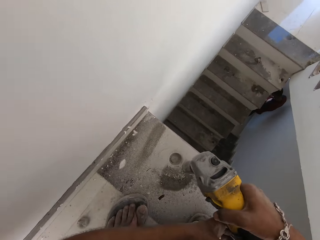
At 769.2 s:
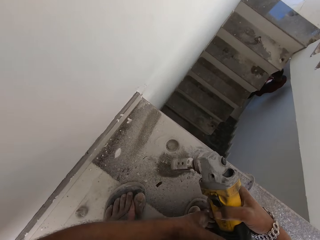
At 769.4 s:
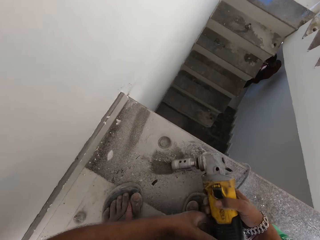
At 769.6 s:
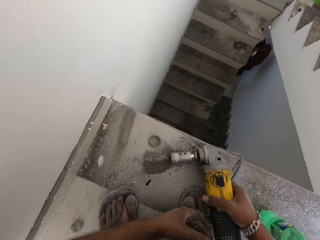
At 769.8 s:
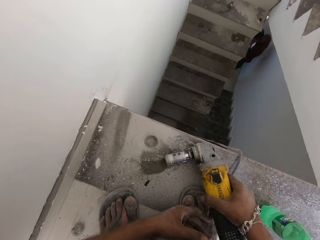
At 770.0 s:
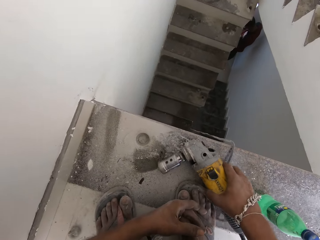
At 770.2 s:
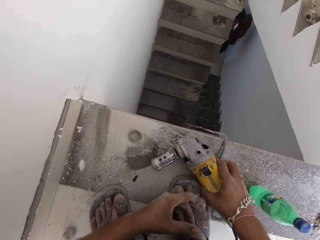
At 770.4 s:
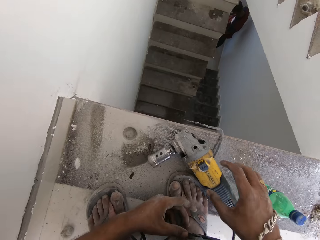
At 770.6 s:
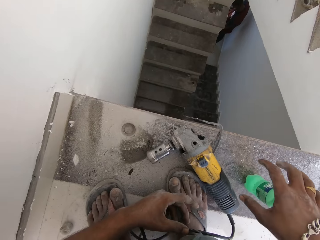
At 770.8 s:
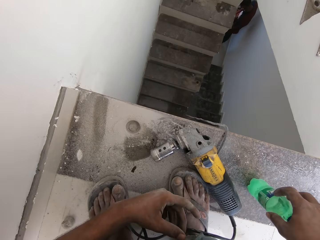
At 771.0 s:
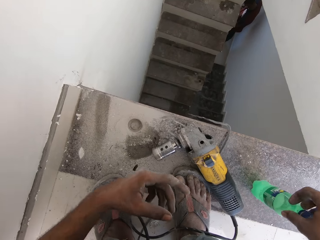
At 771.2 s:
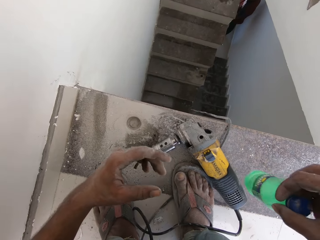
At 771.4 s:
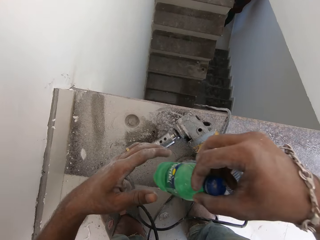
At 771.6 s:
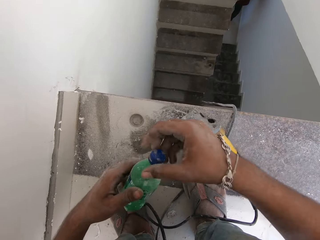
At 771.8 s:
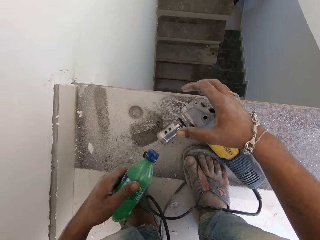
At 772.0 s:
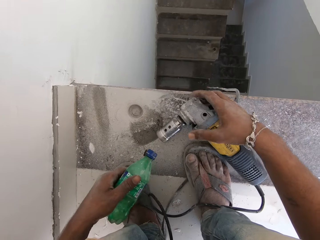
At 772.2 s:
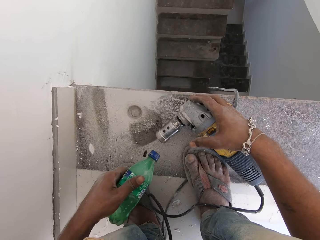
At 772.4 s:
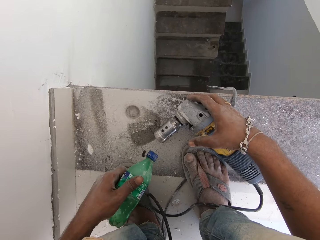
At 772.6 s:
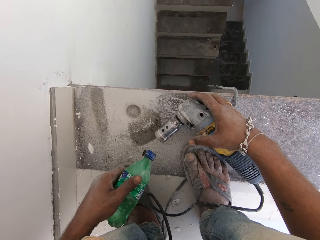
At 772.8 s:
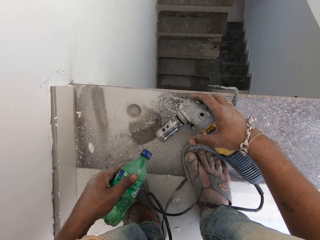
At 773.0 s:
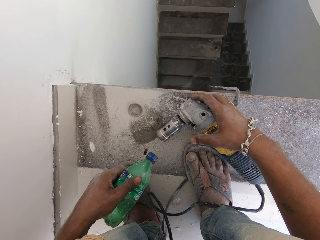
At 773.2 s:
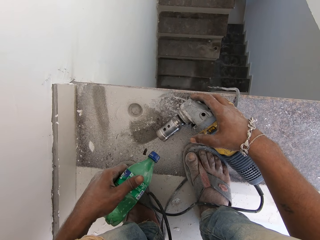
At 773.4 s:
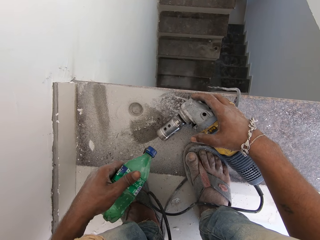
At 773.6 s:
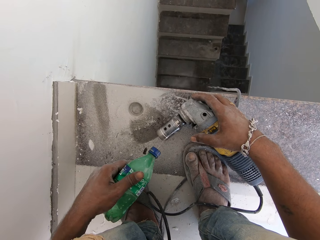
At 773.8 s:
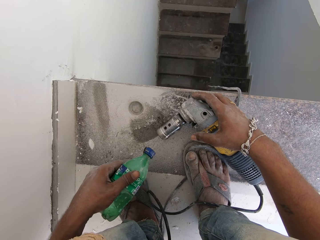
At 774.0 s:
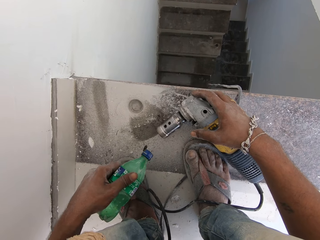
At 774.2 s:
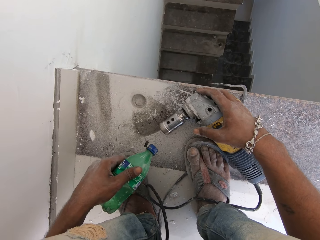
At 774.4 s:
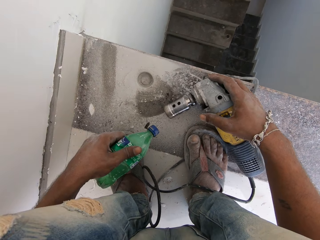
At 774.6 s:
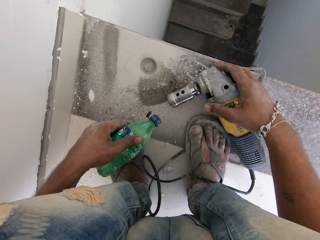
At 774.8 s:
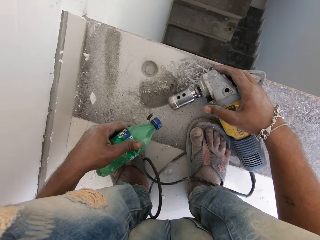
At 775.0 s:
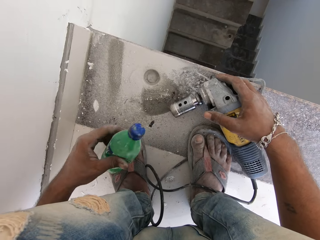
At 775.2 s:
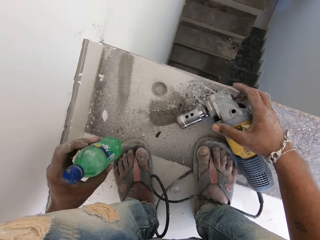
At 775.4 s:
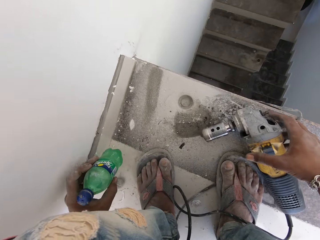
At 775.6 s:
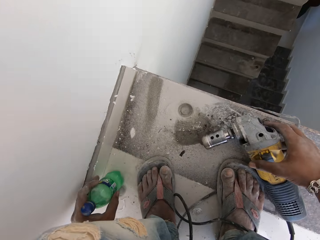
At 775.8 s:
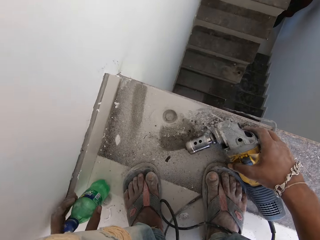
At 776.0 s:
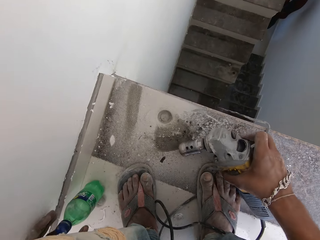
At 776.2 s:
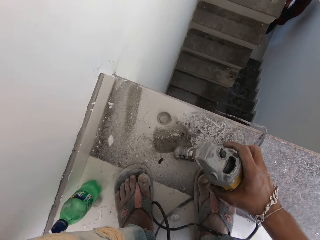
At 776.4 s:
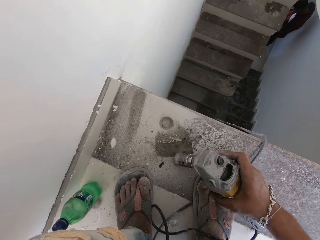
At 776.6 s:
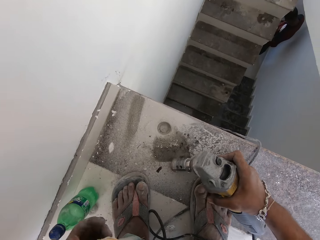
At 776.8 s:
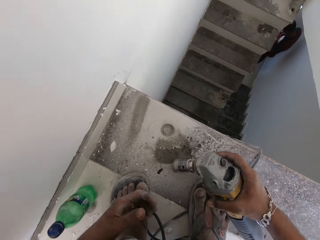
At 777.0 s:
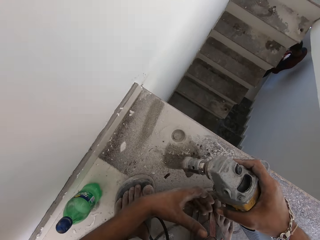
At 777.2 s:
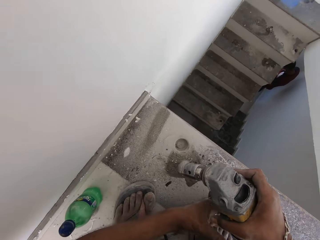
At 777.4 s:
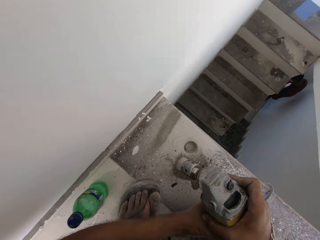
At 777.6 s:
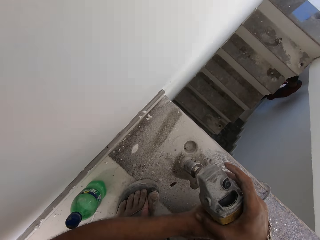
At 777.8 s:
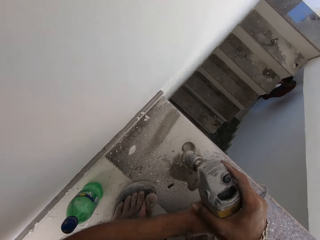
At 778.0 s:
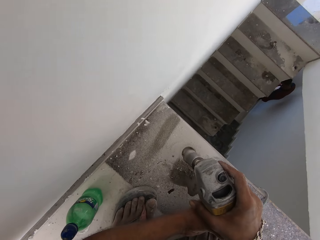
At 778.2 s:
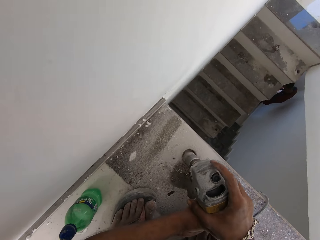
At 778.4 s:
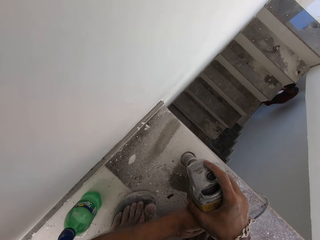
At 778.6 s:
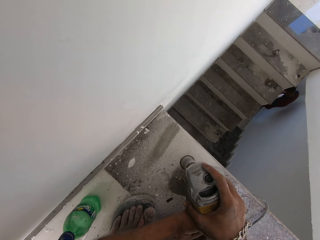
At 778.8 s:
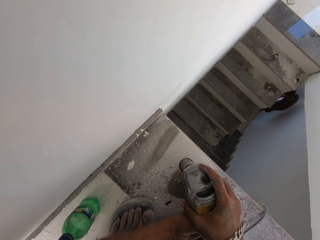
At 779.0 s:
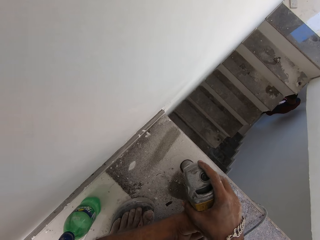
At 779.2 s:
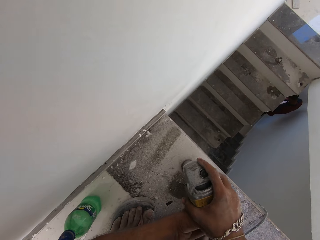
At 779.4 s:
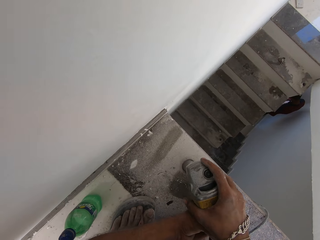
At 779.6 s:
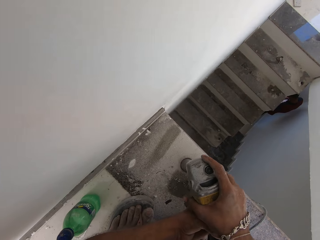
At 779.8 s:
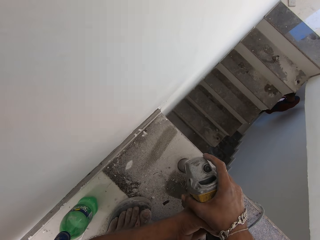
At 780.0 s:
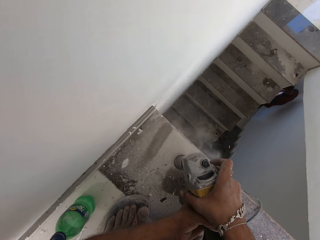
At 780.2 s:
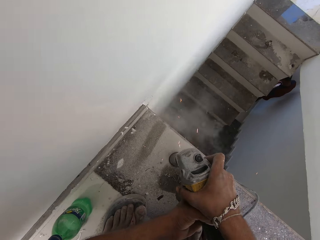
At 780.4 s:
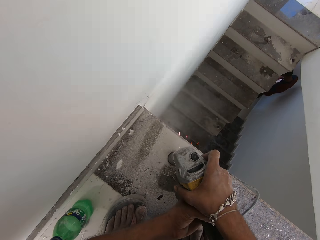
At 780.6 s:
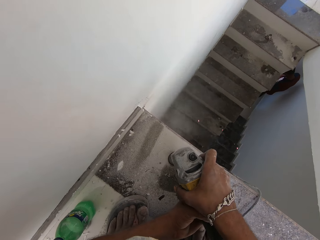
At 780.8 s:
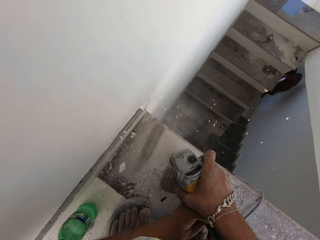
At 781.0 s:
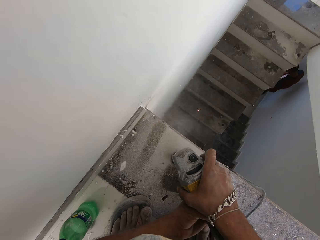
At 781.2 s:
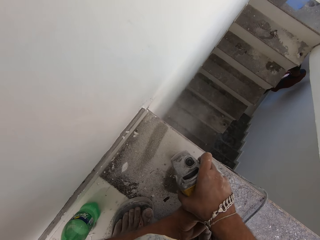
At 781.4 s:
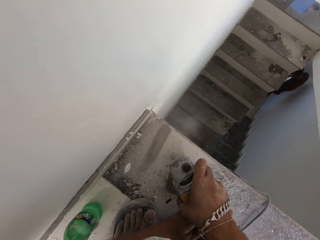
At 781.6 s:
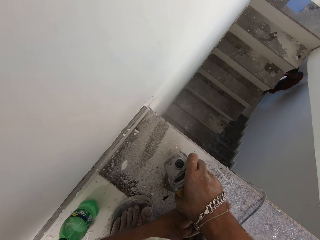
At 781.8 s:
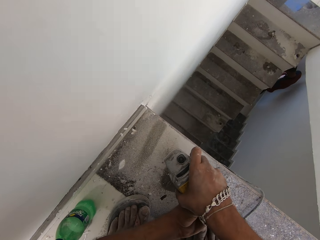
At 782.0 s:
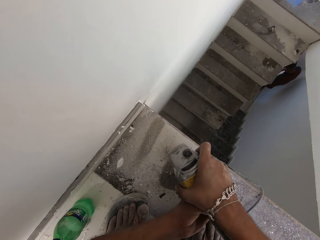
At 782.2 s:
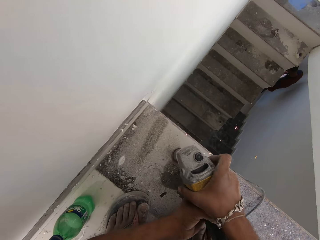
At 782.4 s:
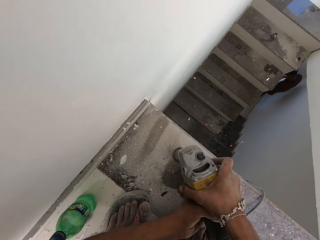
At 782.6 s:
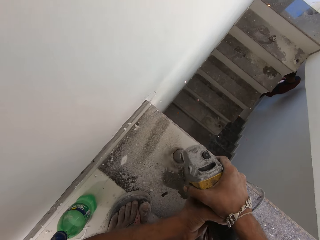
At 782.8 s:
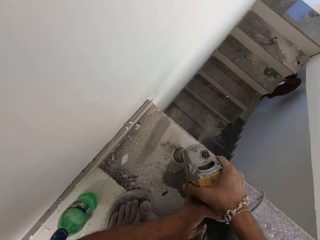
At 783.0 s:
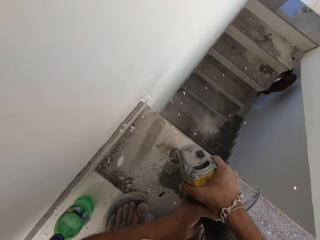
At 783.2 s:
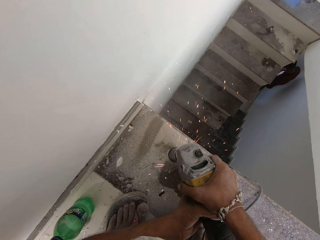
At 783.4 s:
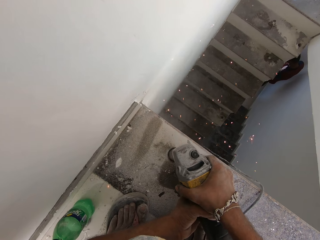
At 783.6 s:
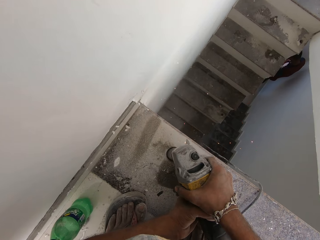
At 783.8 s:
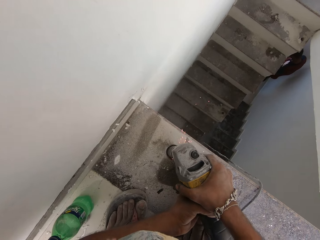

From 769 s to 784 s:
The camera wearer drops the drilling machine in his right hand on the tiles. He picks up the bottle of water from the tiles with his right hand. He passes the bottle of water in his right hand to his left hand. He pours water inside the bit of the drilling machine. He washes the drill. He drops the bottle of water in his left hand on the tiles. He picks up the drilling machine on the tiles with his right hand. He drills the tiles with the drilling machine in his hands.

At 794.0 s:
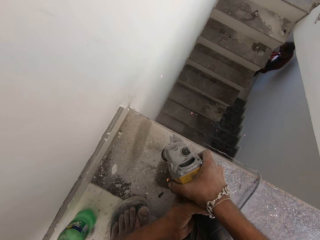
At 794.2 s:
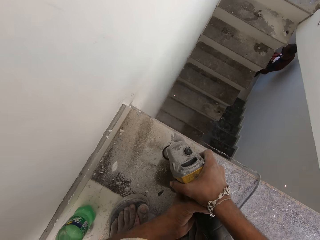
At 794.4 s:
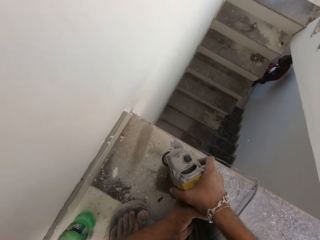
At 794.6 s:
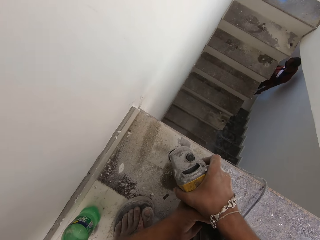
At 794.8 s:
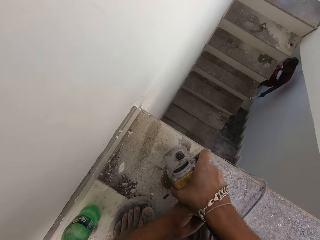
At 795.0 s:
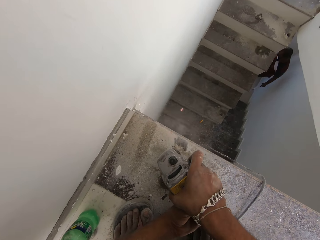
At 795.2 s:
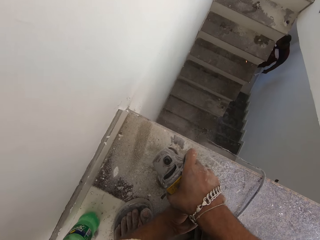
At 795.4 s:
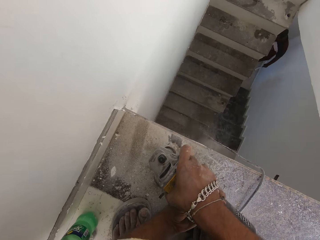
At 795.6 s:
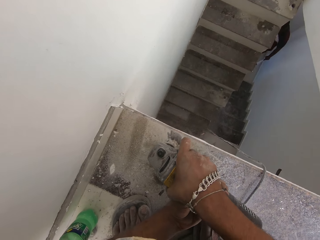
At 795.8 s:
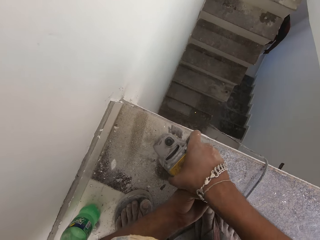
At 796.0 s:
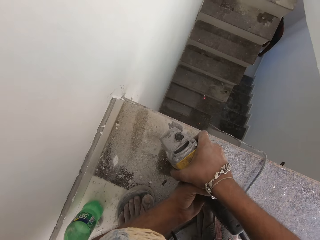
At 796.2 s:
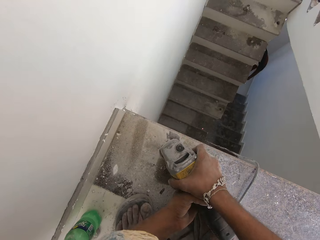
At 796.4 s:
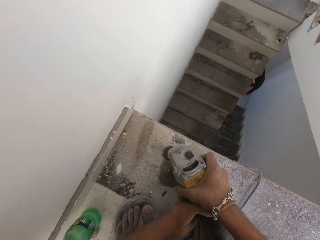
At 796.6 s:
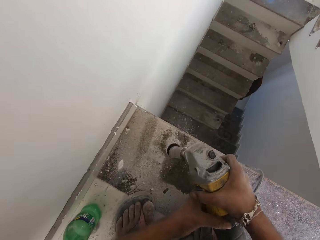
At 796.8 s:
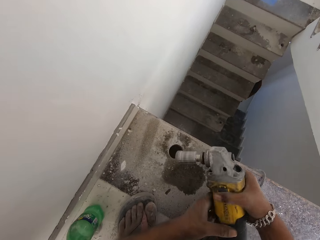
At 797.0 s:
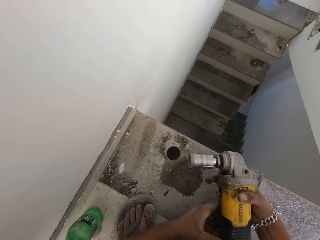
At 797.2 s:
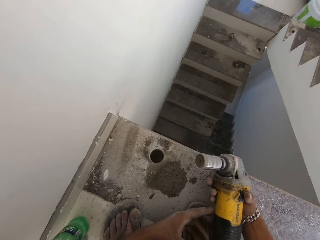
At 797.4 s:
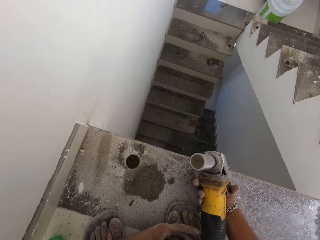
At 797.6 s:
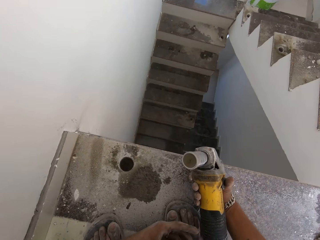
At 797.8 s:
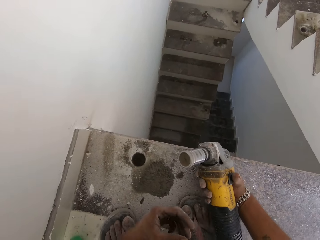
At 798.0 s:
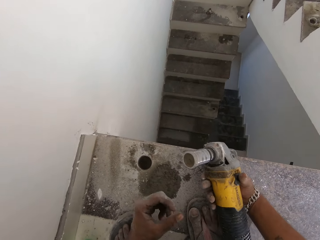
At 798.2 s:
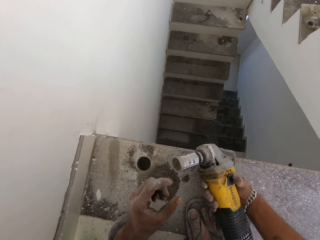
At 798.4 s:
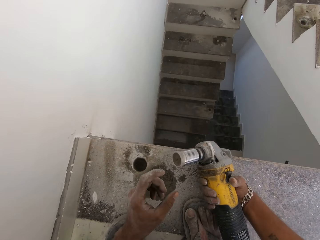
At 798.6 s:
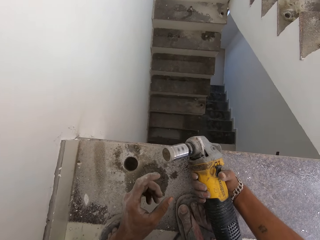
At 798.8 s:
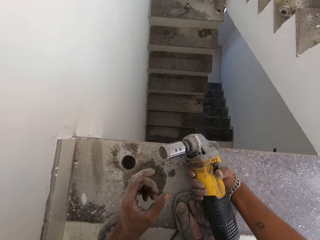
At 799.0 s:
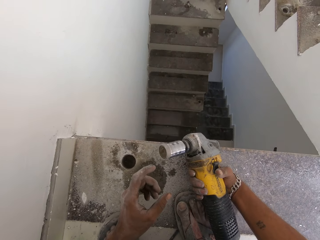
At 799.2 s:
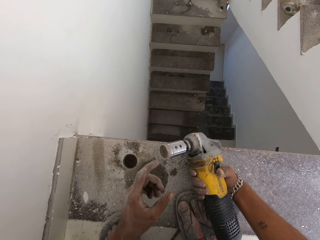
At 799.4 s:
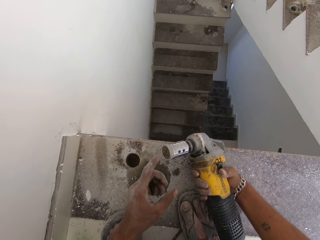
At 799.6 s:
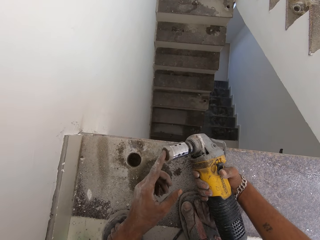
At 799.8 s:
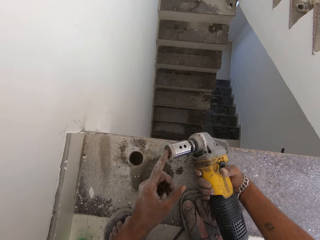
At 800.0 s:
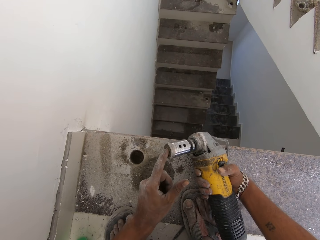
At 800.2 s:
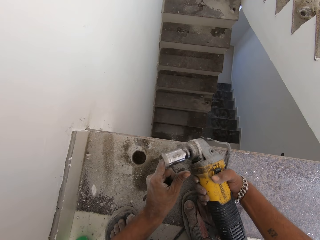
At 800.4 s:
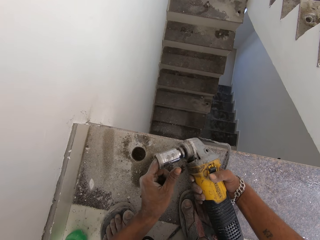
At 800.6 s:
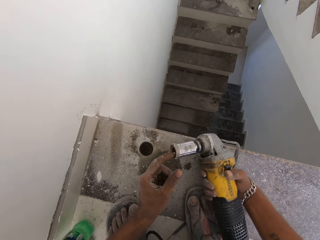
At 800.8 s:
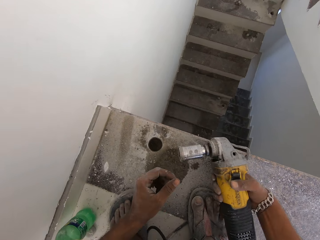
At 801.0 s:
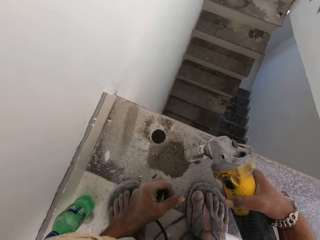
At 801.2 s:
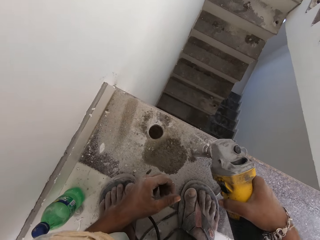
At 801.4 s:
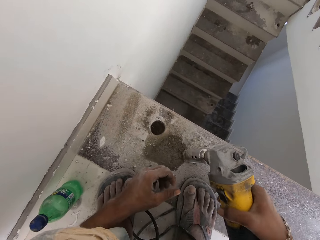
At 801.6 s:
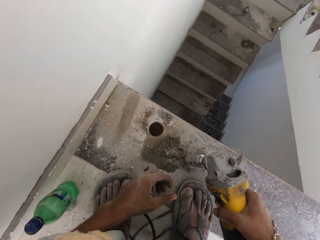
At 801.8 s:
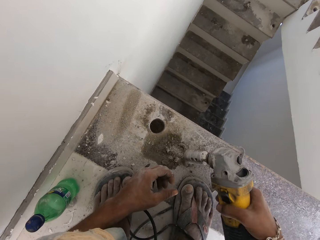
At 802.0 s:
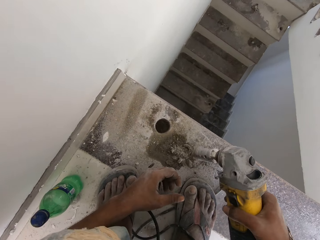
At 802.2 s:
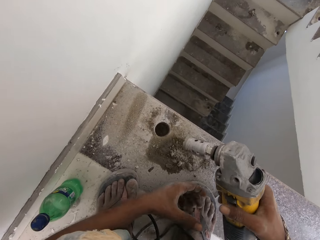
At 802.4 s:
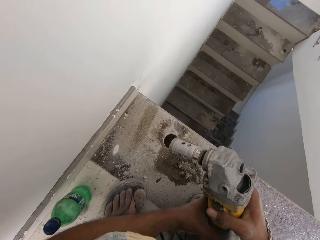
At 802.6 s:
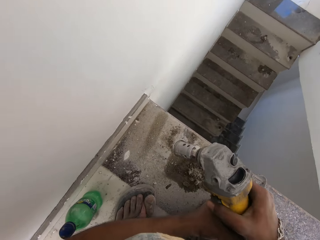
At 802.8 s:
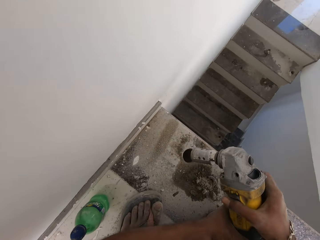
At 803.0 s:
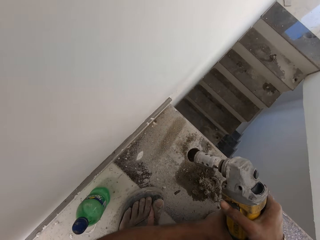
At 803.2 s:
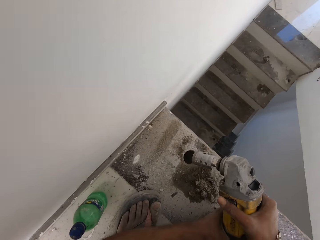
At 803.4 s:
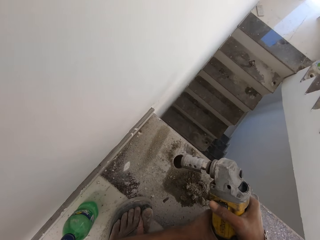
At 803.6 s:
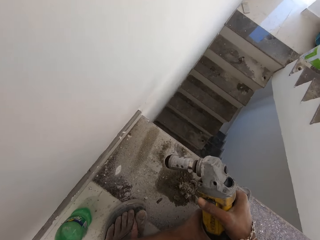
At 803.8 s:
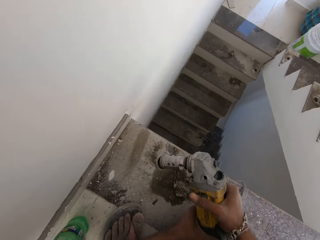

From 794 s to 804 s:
The camera wearer removes the drilling machine from the tiles with his right hand. He cleans the driller bit with his left hand. He puts his hand in the drilling machine. He pours out the sand inside the drilling machine in his right hand. He hits the drilling machine in his right hand on the tiles. He holds the drilling machine with his hands and drills the tiles with the drilling machine in his hands.
